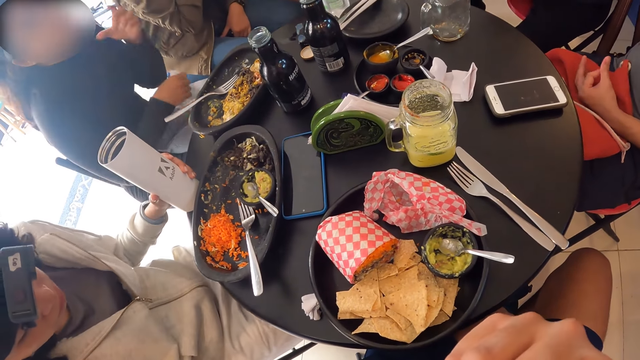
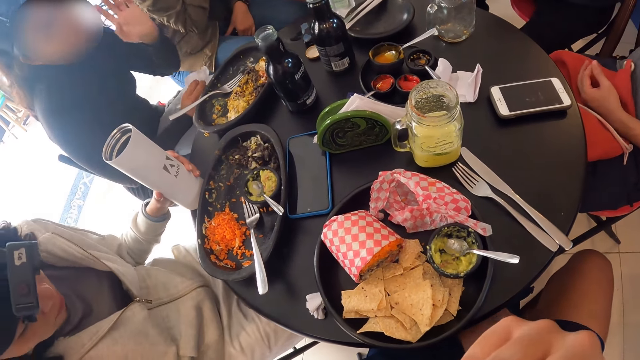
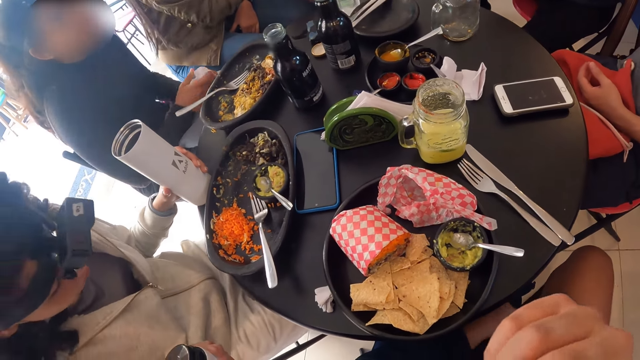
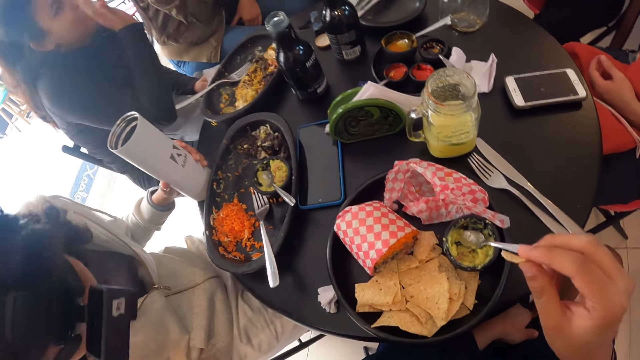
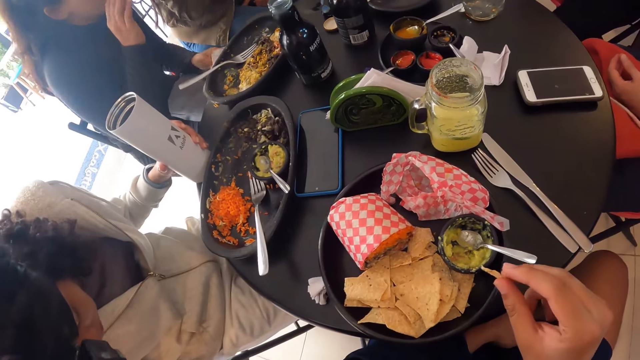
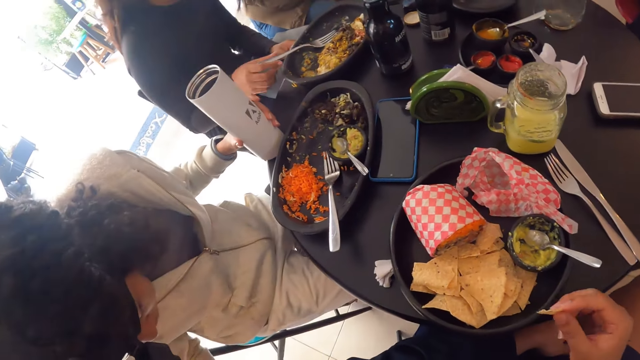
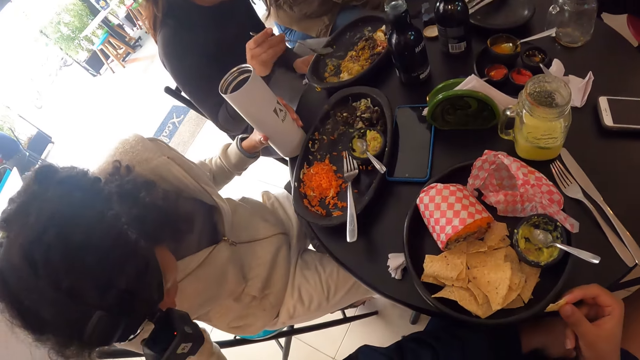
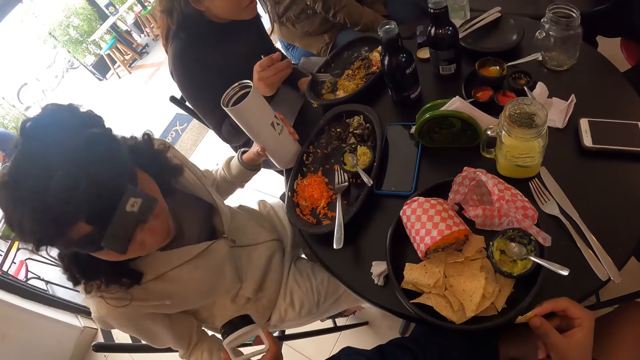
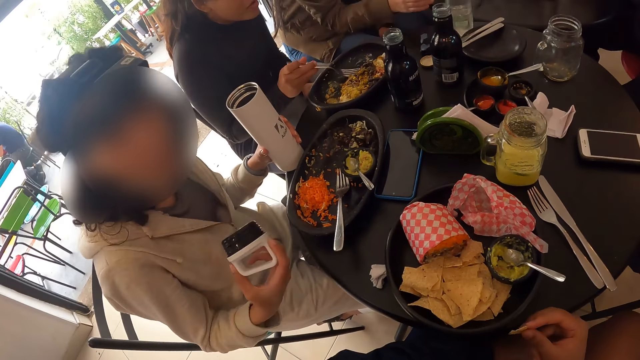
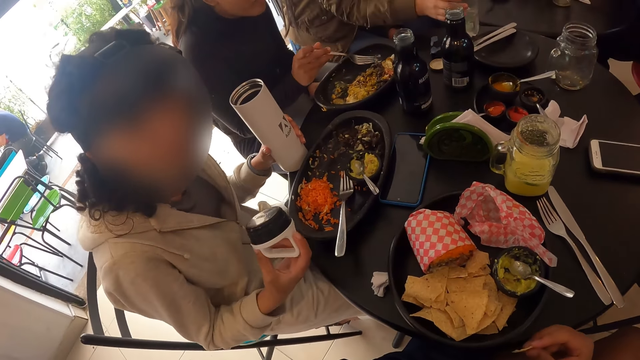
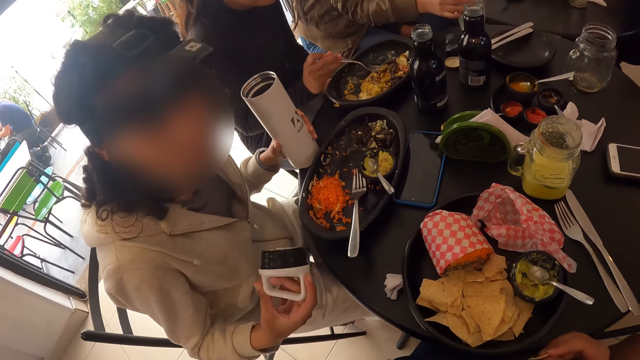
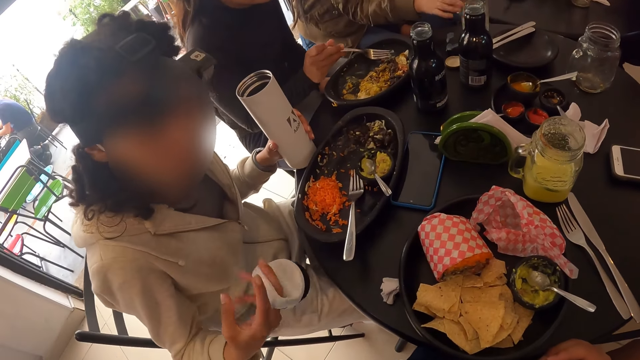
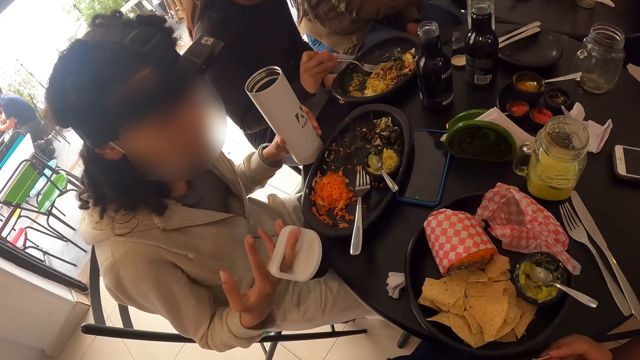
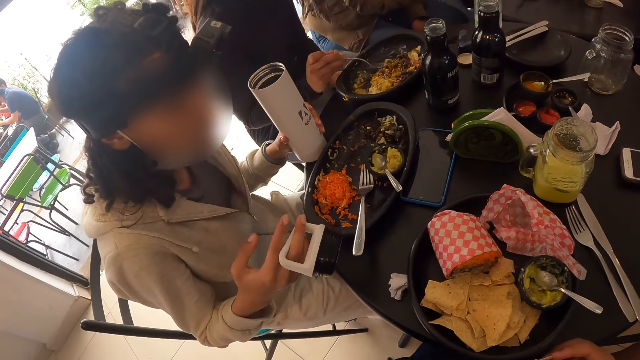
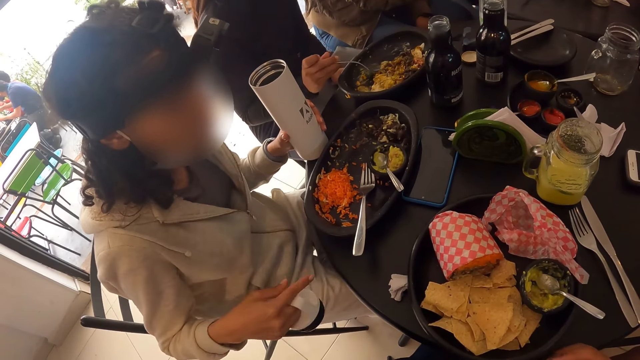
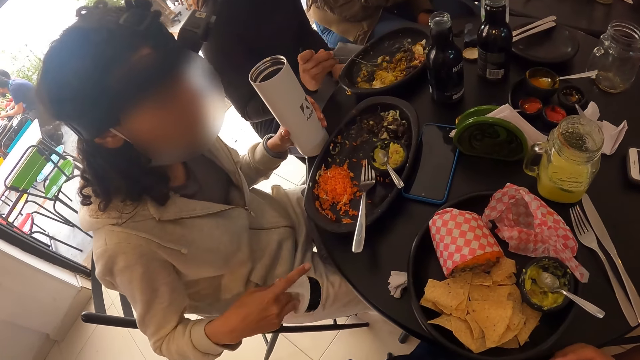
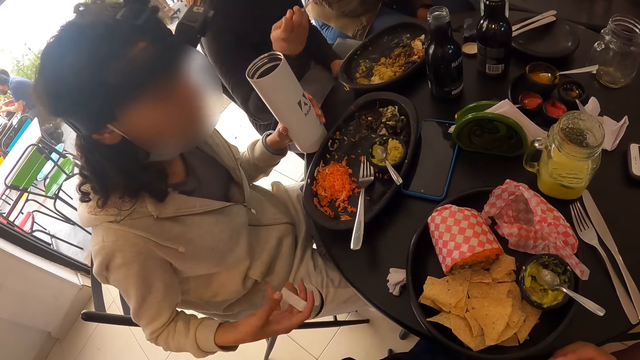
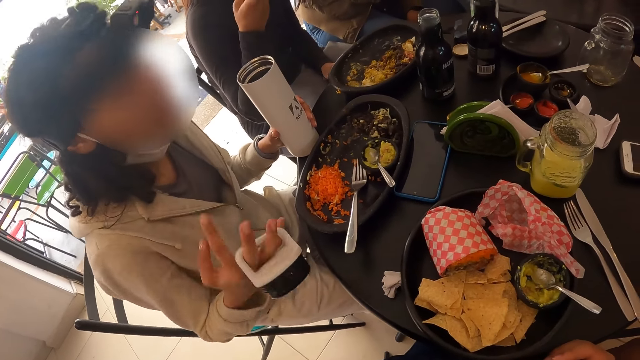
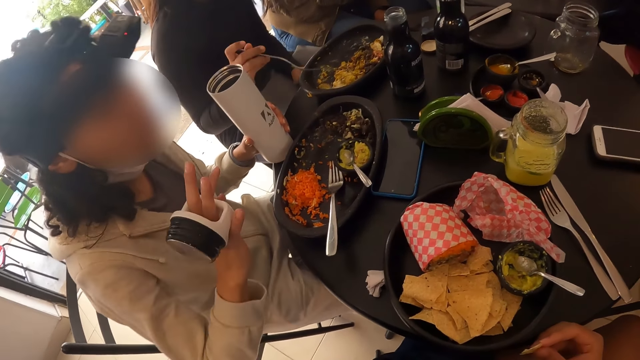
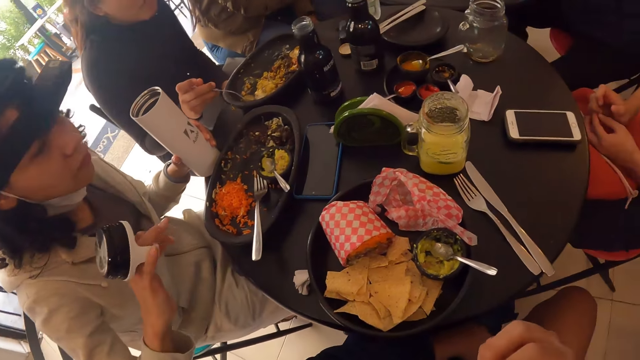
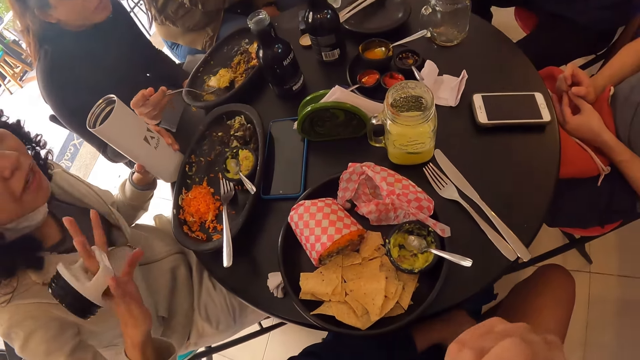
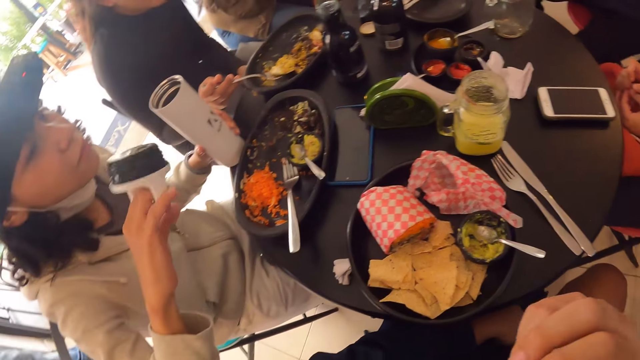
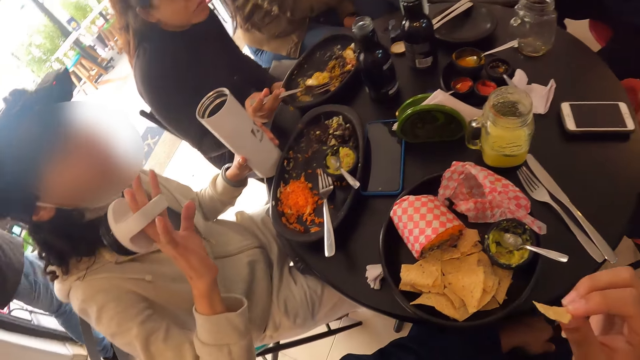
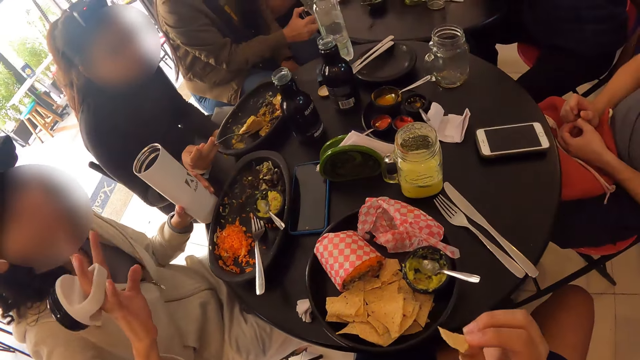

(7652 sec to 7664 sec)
The camera wearer holds the food. They interact with a woman. The woman takes vegetables from the plate with the fork in her right hand. The woman eats from the fork in her right hand.

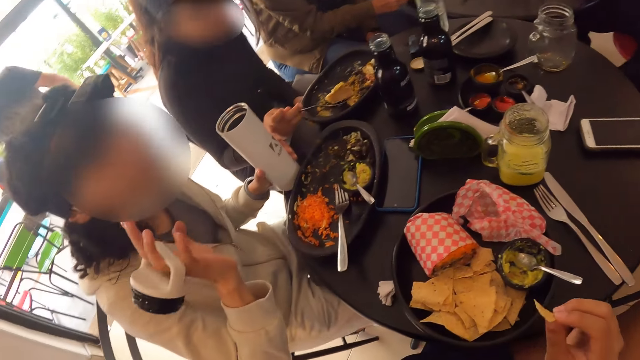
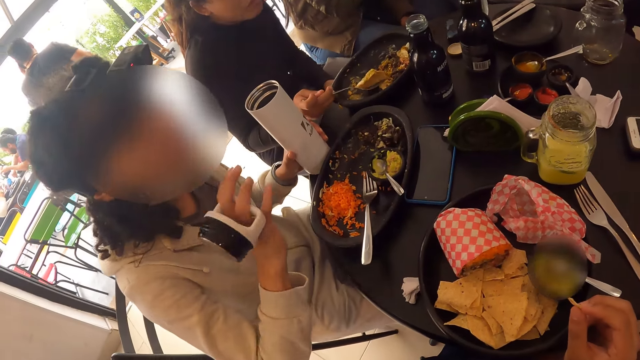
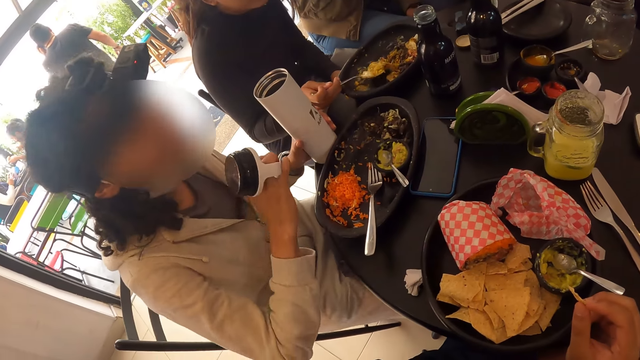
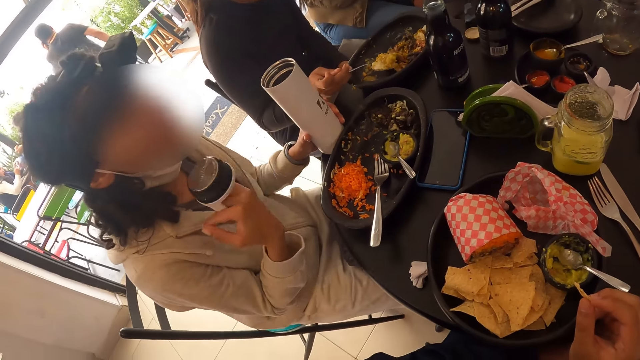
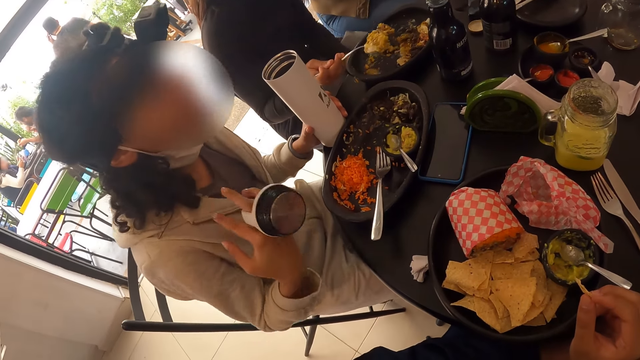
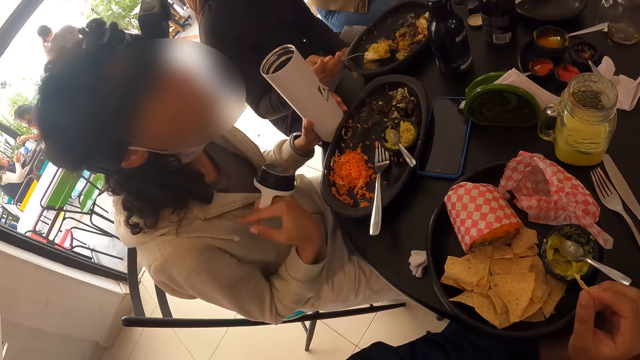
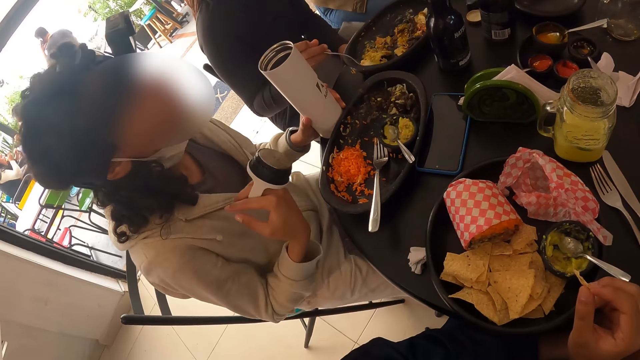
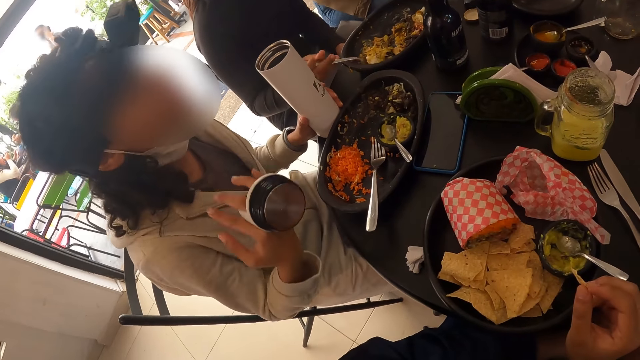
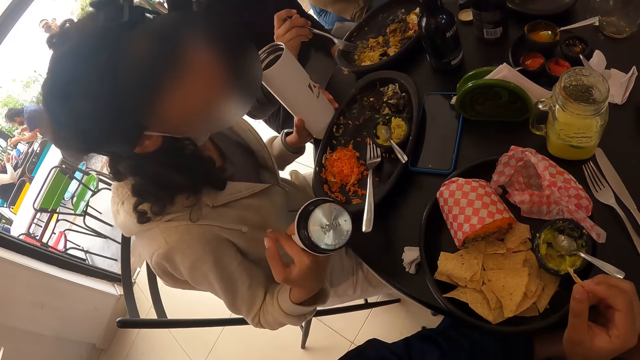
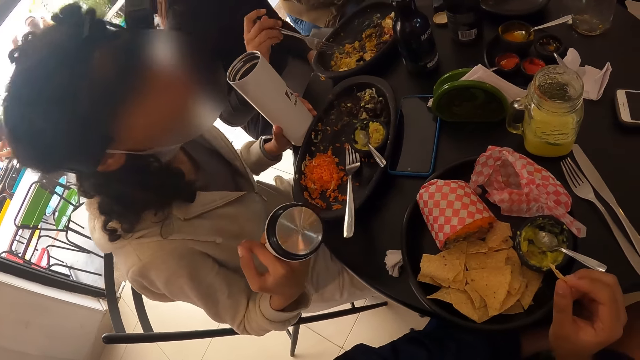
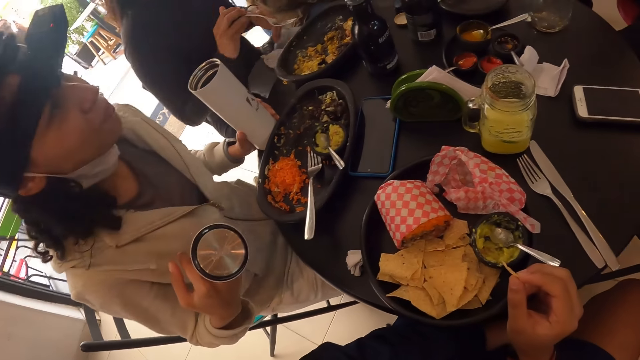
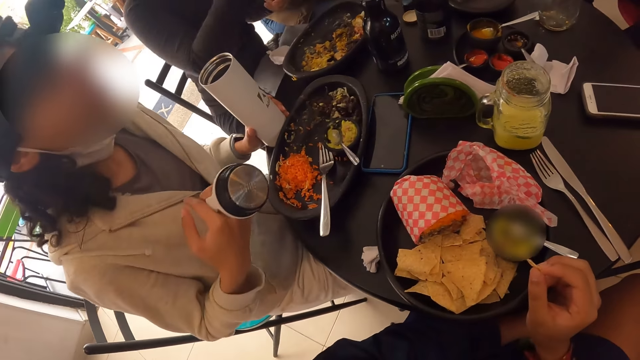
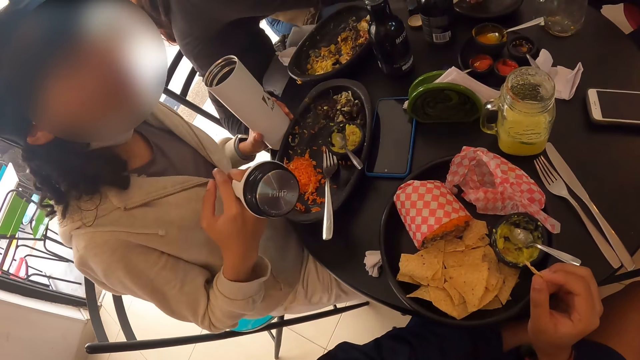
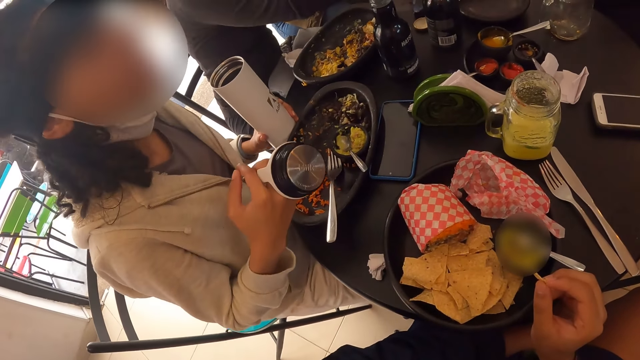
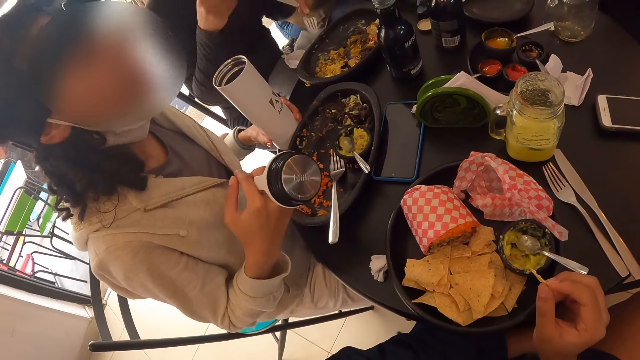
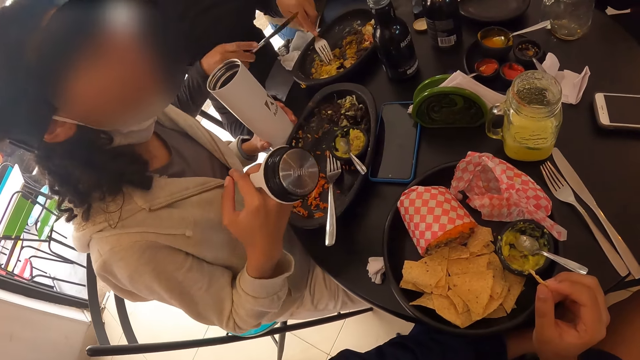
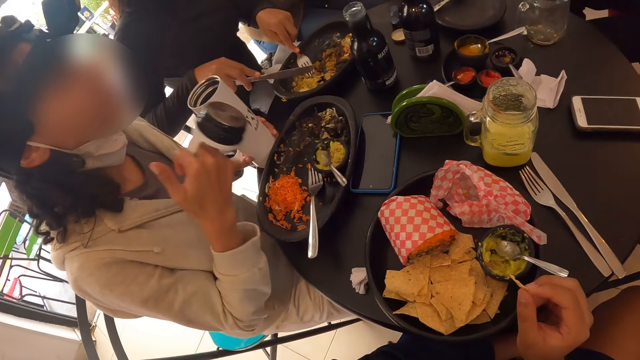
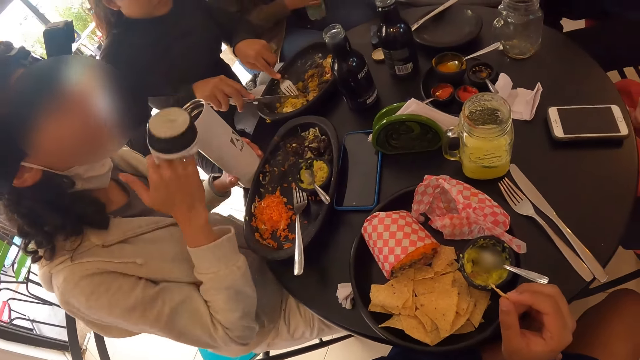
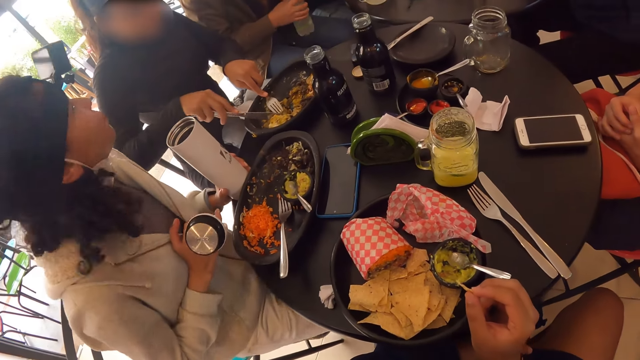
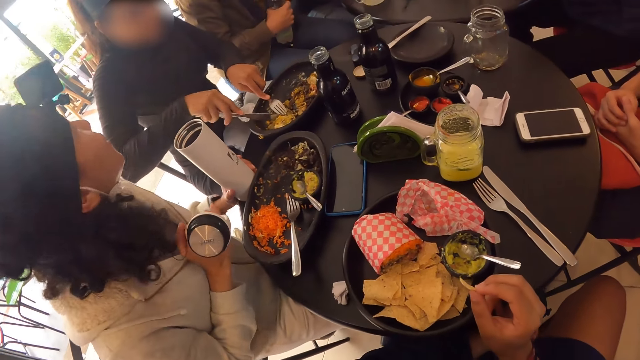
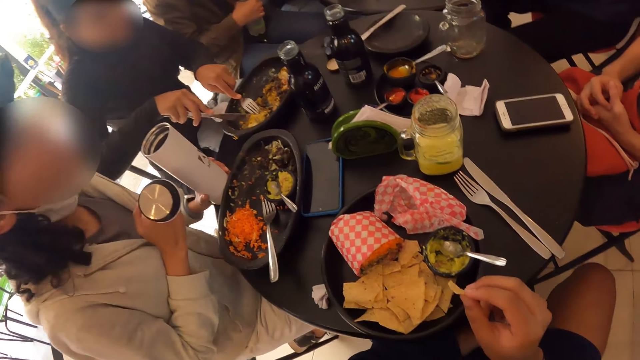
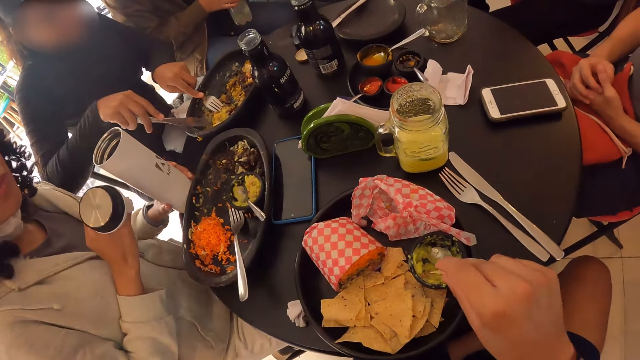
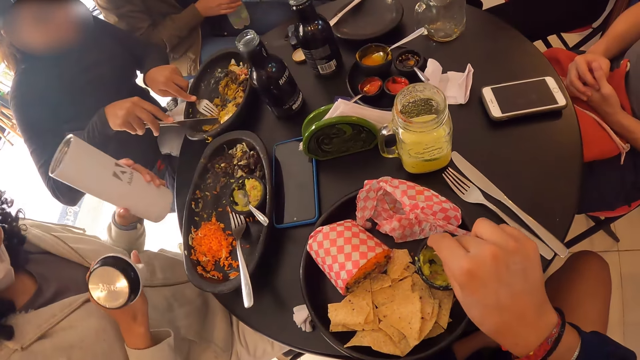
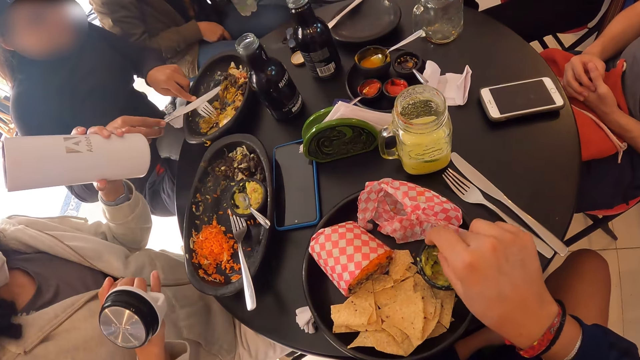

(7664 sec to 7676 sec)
The woman passes the fork to her left hand. Another woman grabs a knife from the table with her right hand. The other woman cuts meat on the plate with the knife in her right hand. The camera wearer dips the tortilla chip in her right hand into guacamole.
